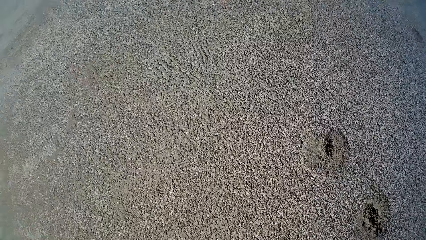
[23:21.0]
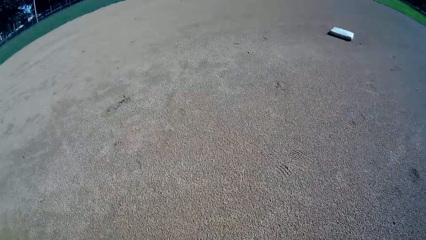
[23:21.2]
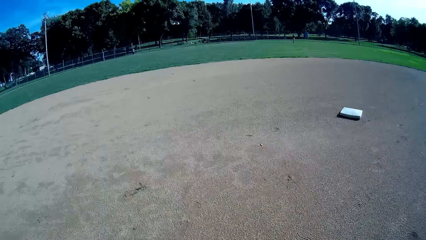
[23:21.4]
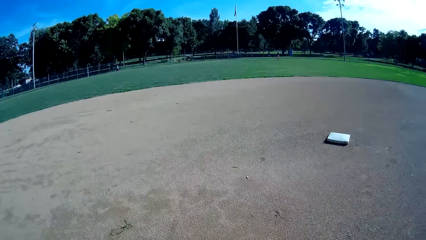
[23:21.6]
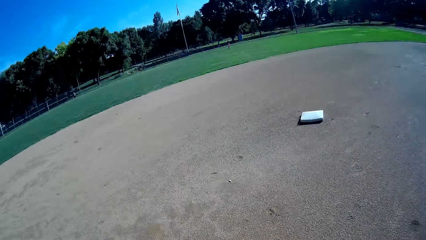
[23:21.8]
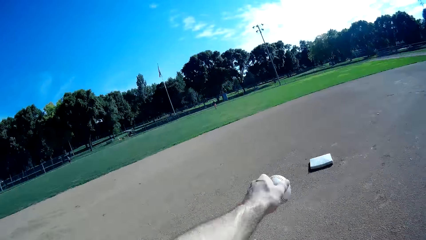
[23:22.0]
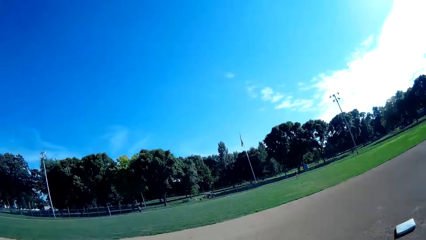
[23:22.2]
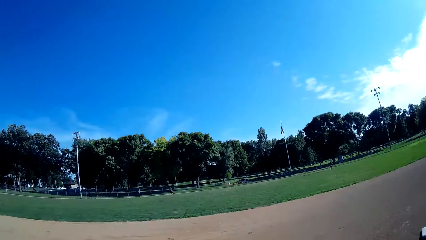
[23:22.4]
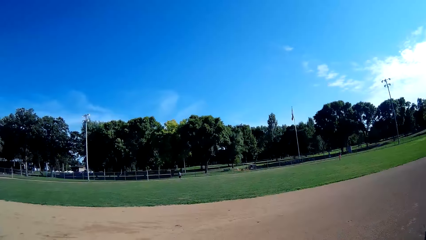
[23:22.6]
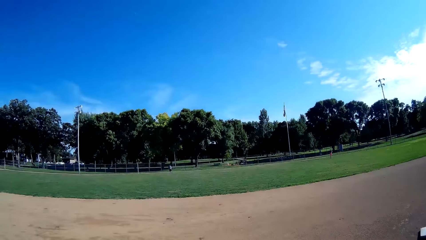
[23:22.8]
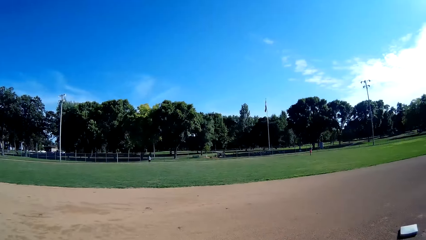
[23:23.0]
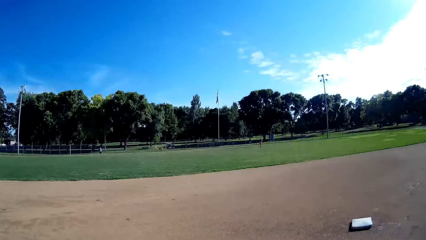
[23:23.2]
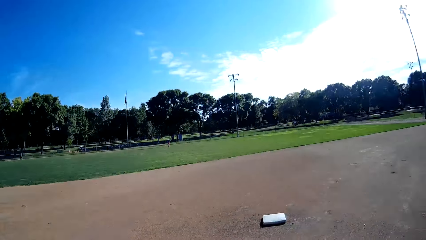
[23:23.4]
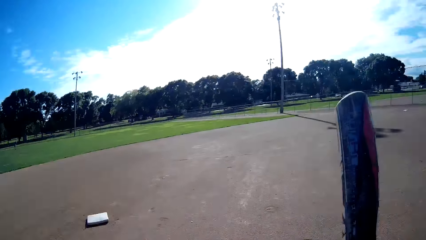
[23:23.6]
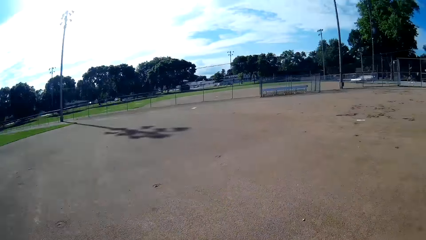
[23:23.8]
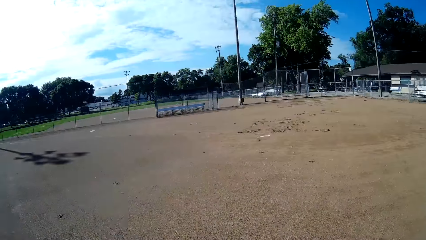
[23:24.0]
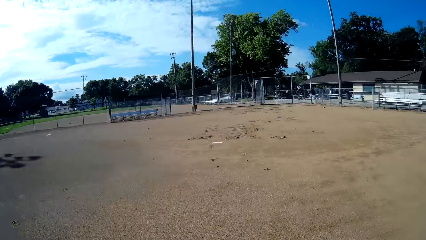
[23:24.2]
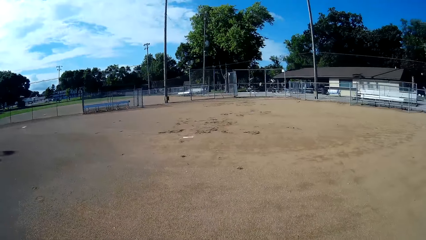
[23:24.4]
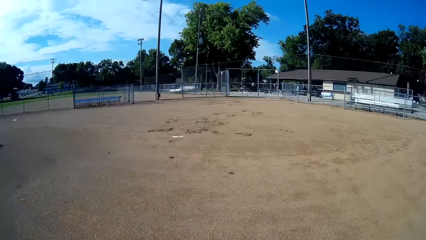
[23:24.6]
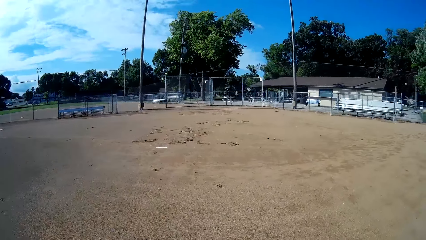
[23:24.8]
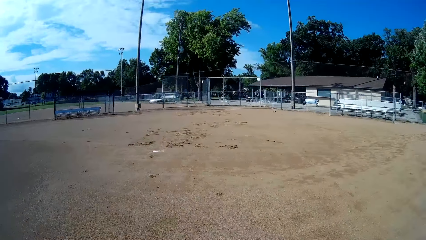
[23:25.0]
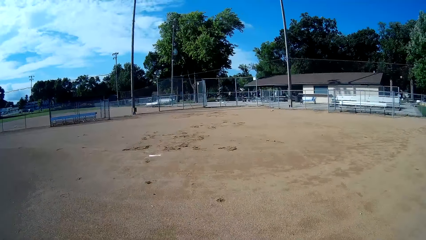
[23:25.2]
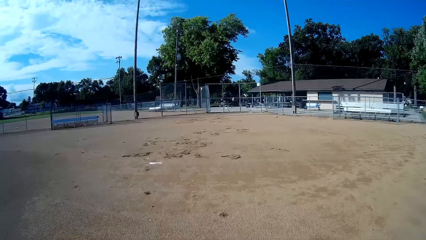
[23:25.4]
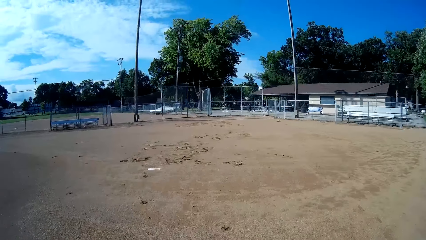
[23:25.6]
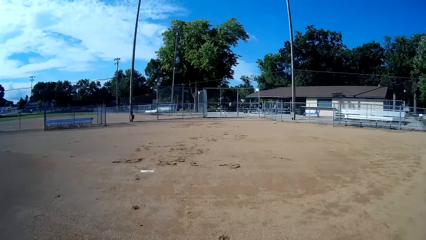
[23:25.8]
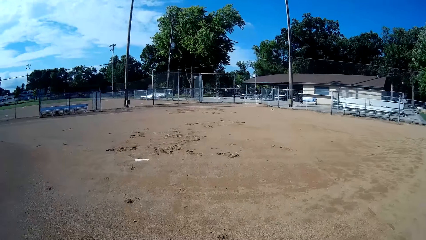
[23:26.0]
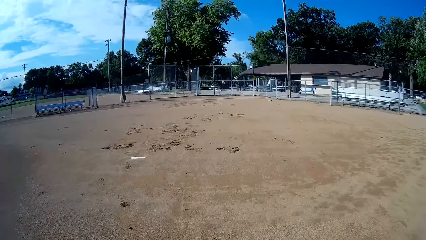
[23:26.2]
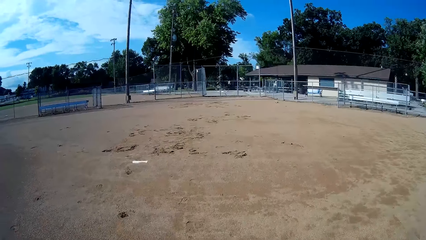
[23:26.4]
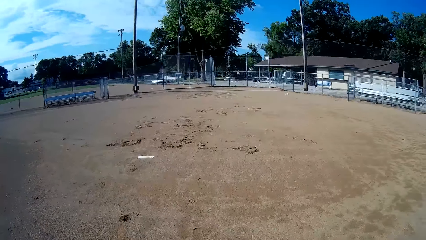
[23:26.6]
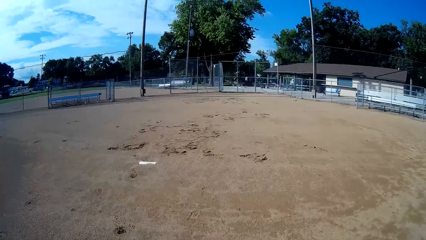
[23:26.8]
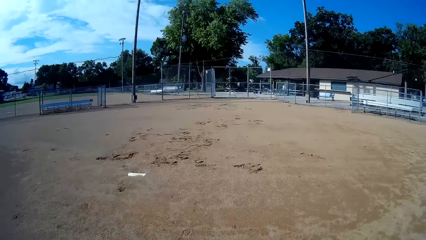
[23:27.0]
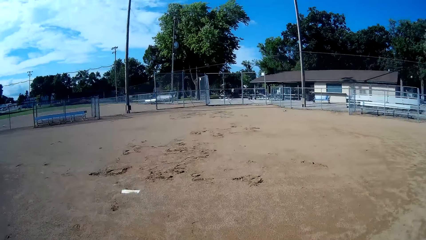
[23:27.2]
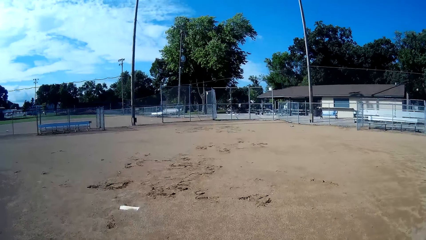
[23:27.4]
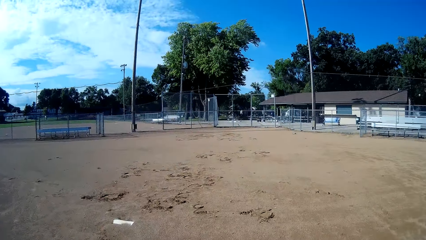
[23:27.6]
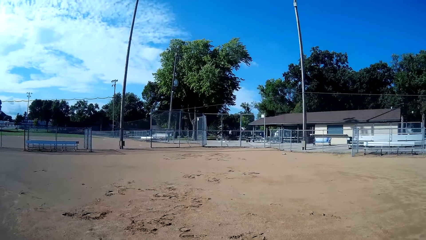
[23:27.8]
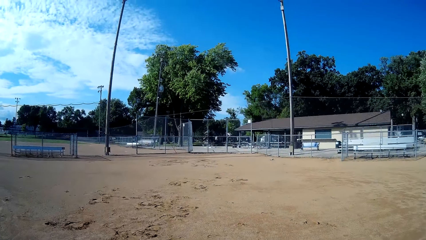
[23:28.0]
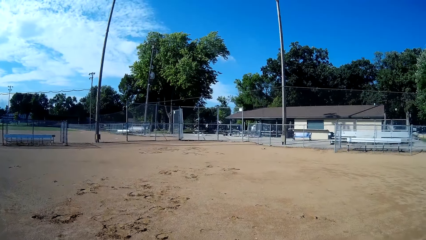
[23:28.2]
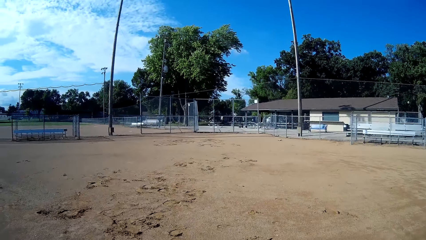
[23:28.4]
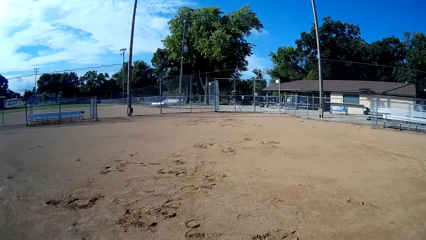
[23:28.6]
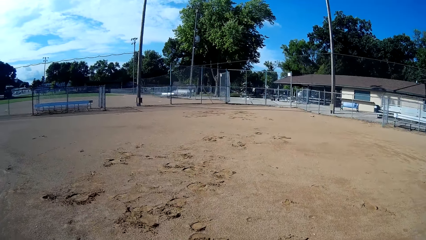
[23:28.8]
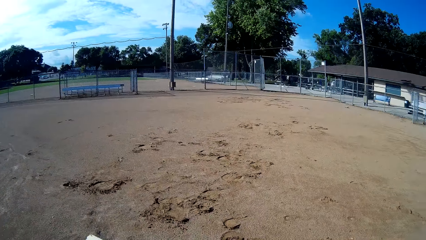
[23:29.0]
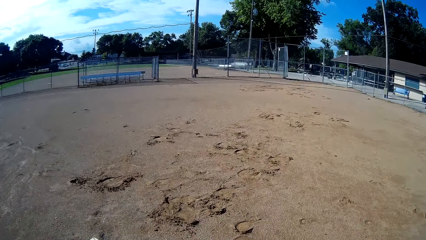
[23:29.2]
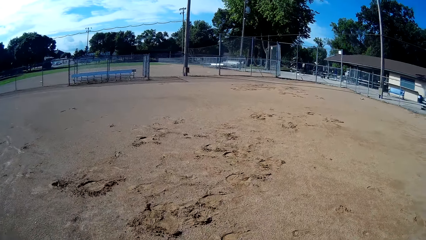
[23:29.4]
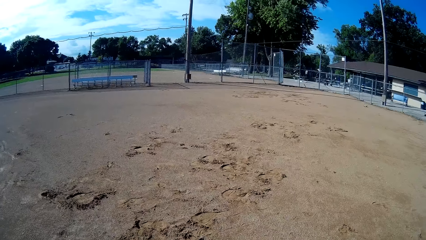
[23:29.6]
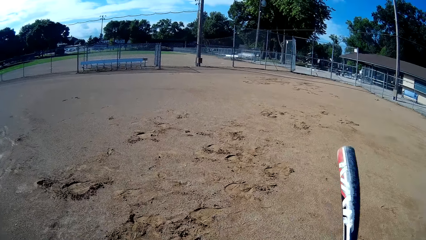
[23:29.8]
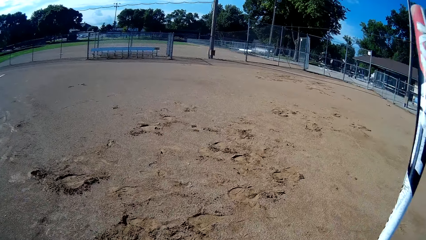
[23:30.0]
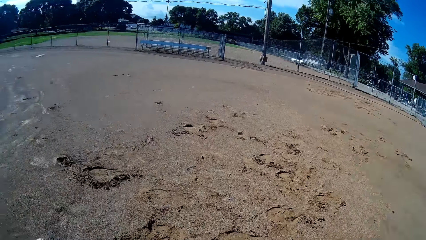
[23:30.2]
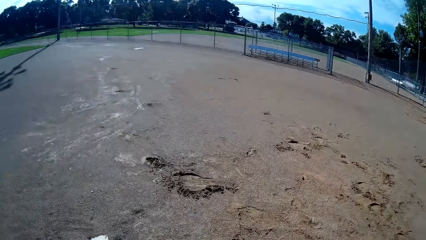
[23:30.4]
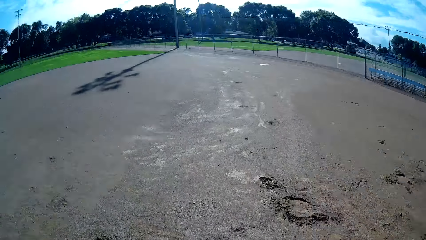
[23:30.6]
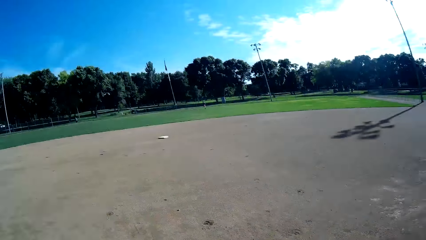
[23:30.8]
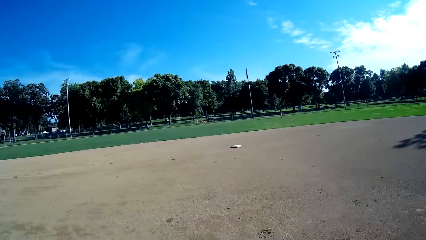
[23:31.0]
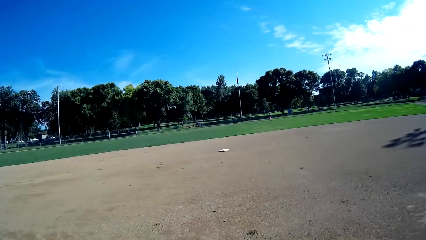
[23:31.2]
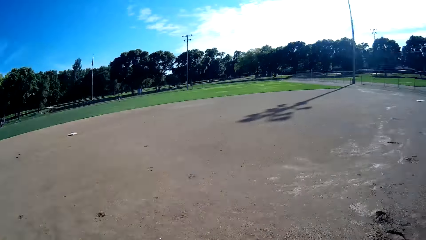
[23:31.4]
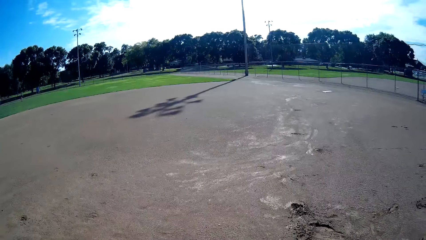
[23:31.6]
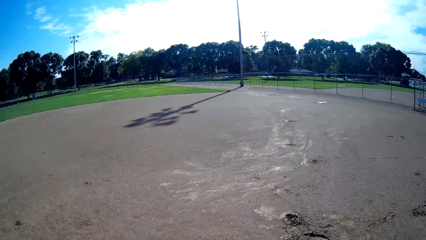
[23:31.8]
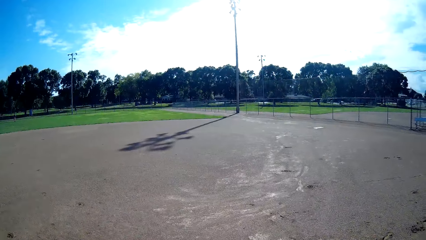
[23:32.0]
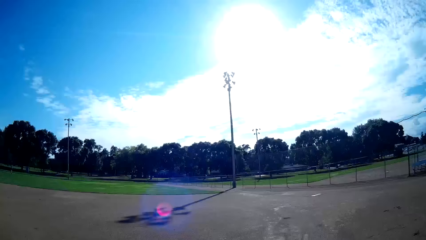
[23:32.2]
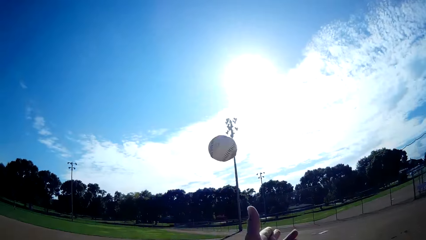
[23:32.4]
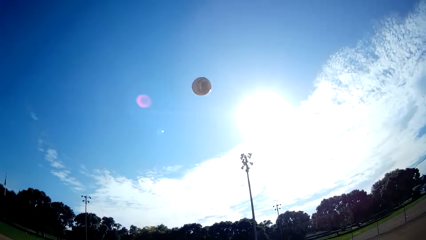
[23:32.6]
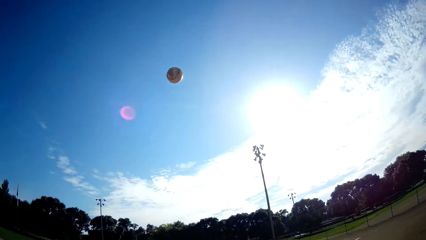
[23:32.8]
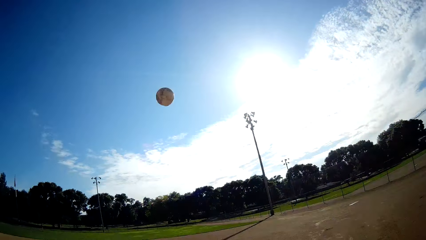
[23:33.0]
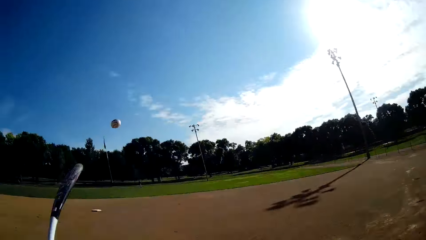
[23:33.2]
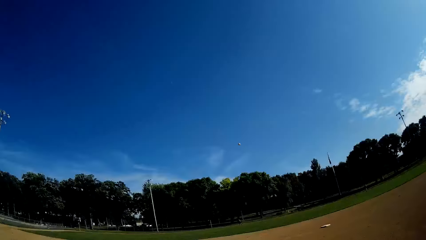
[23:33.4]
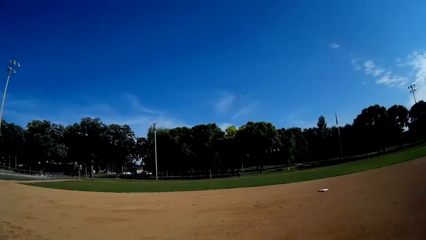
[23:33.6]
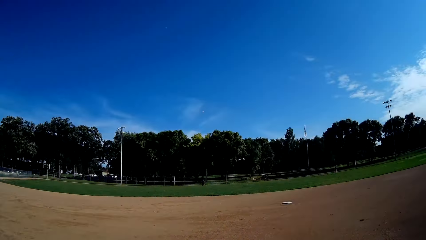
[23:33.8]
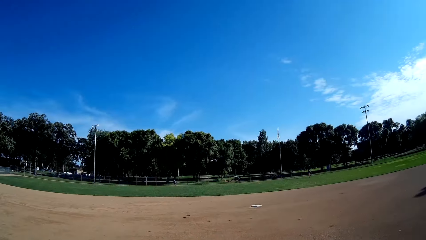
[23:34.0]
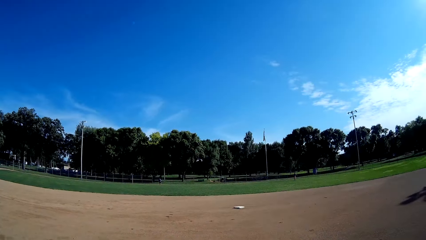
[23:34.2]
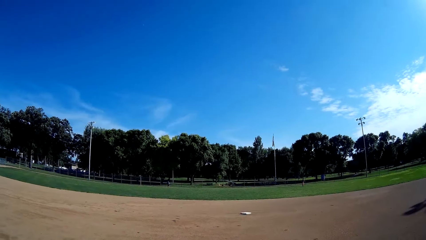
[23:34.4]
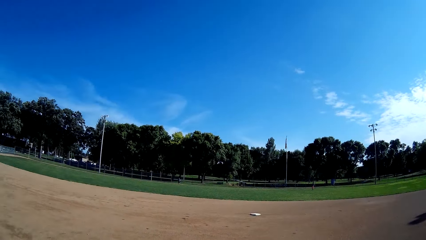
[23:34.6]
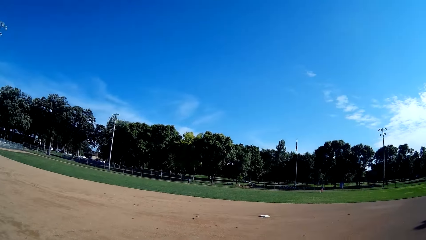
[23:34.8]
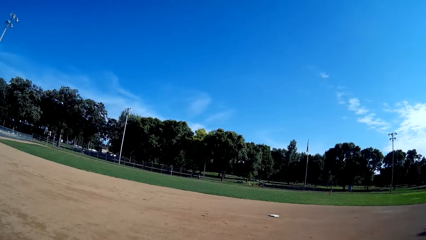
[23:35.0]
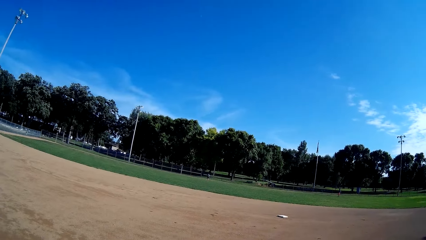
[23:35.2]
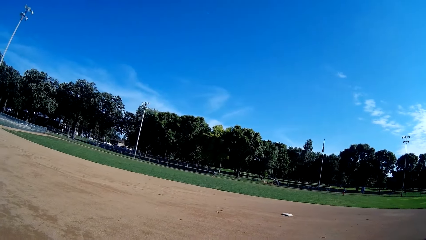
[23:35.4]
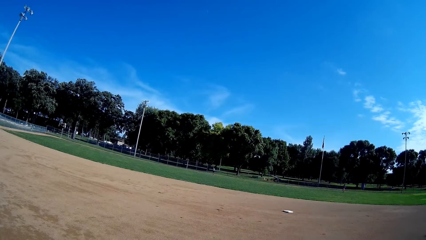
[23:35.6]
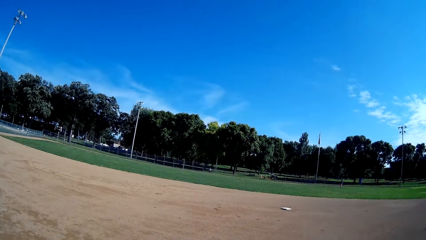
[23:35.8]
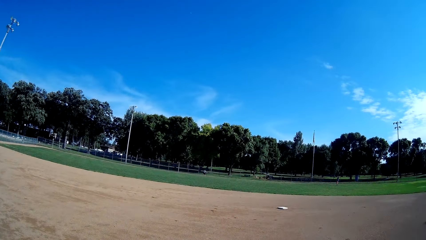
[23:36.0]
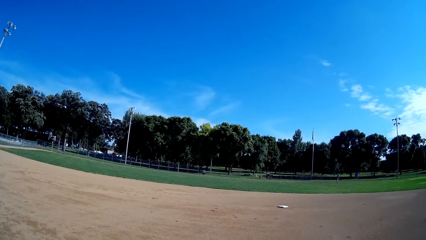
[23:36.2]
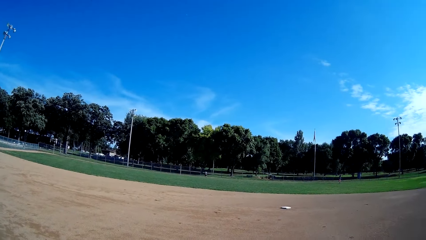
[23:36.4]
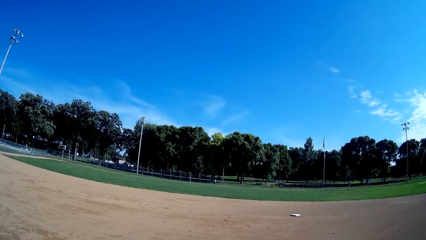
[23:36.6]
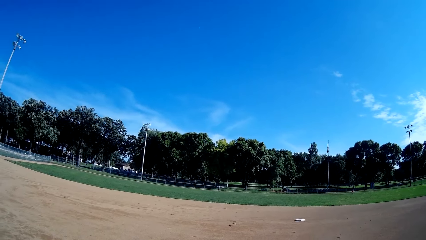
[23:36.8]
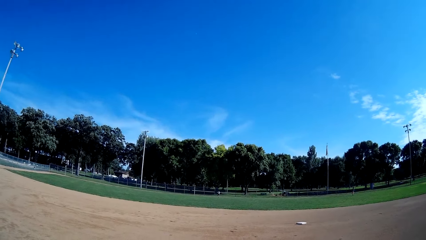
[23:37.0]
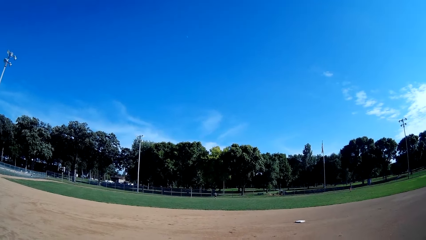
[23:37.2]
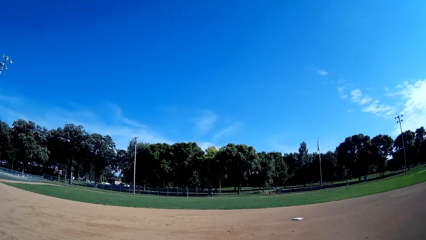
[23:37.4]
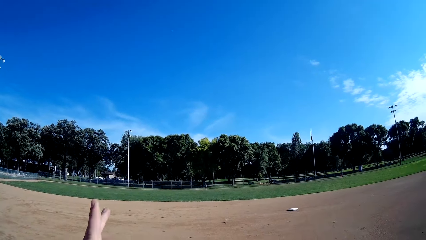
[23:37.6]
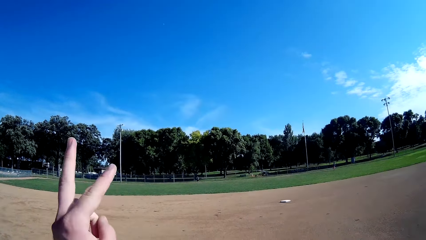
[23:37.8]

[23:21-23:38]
The camera wearer picks up the baseball on the floor and drops the bat. He lifts his hand. He lifts the bat. He walks back to the play point in the field. He lifts the bat. He drops the bat. He walks in the field. He hits the baseball towards a man.
